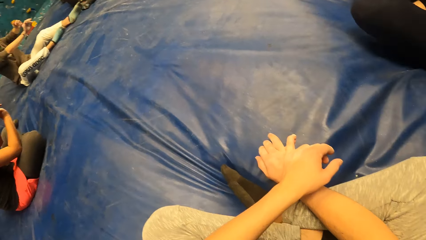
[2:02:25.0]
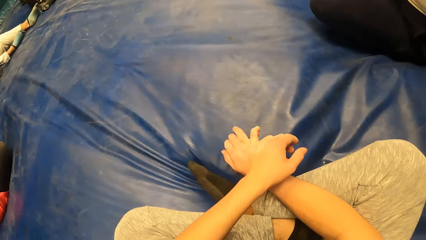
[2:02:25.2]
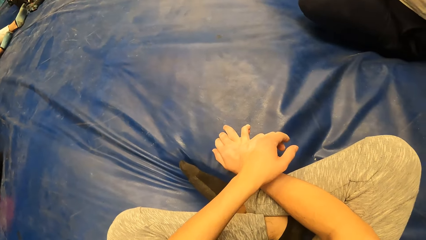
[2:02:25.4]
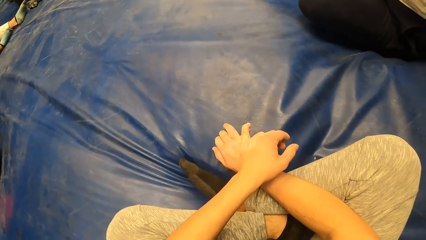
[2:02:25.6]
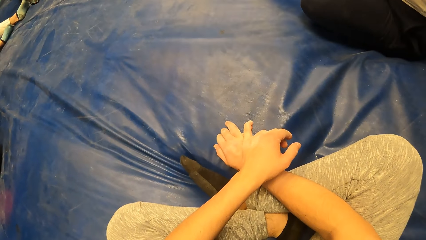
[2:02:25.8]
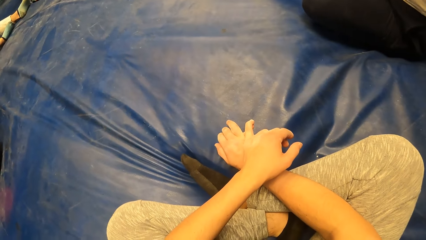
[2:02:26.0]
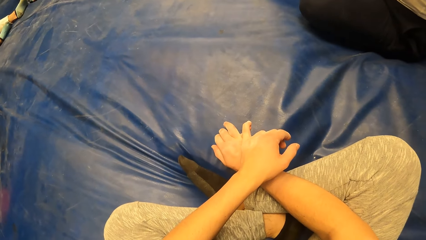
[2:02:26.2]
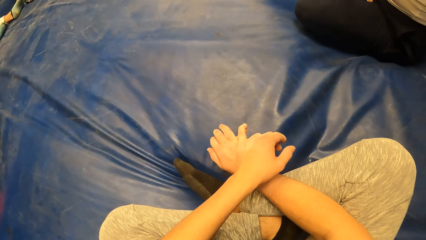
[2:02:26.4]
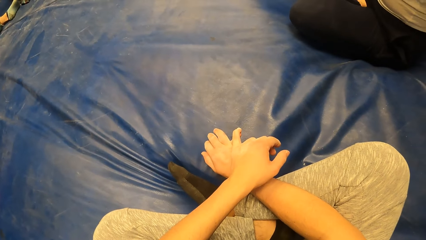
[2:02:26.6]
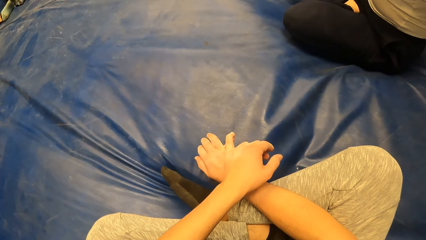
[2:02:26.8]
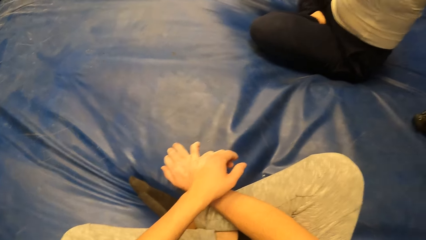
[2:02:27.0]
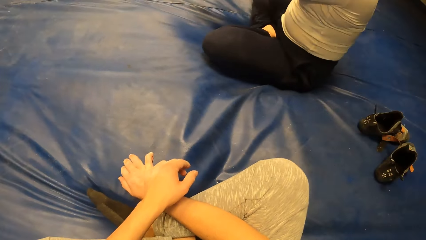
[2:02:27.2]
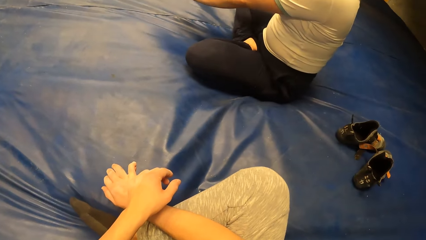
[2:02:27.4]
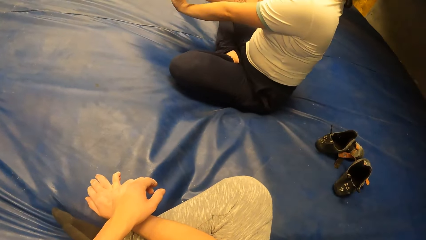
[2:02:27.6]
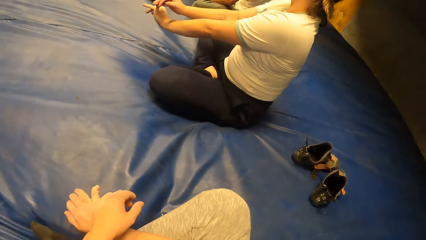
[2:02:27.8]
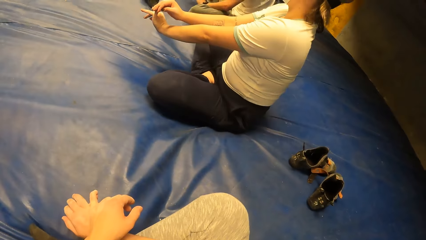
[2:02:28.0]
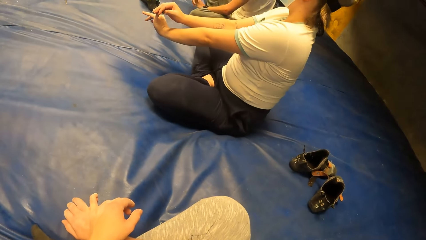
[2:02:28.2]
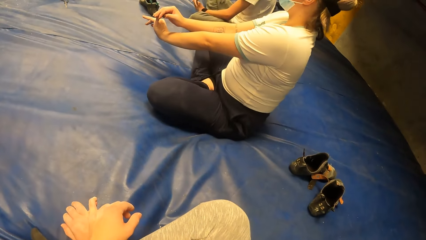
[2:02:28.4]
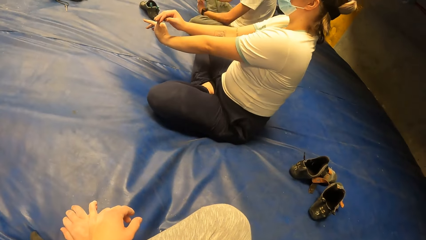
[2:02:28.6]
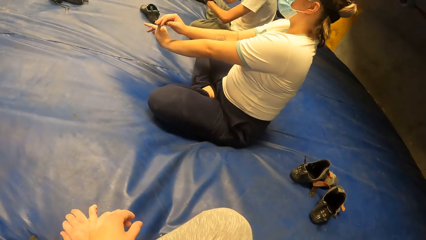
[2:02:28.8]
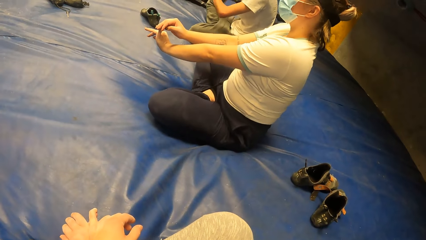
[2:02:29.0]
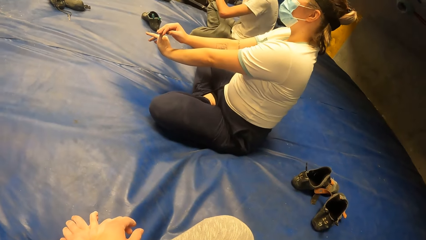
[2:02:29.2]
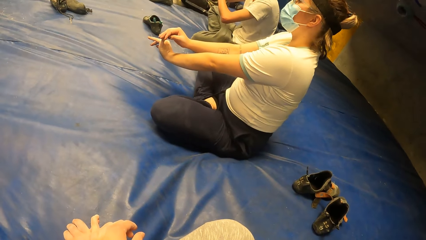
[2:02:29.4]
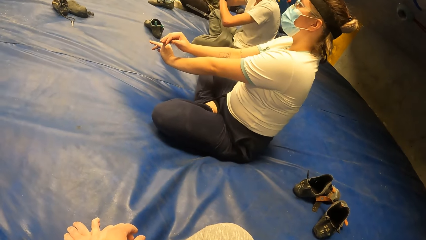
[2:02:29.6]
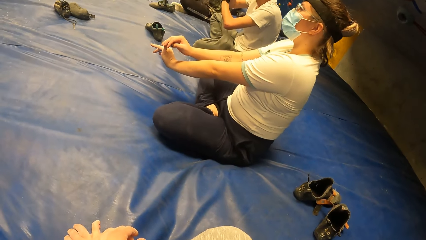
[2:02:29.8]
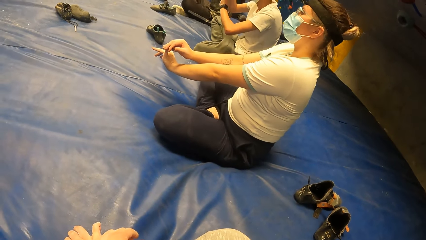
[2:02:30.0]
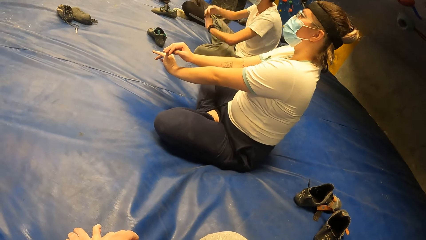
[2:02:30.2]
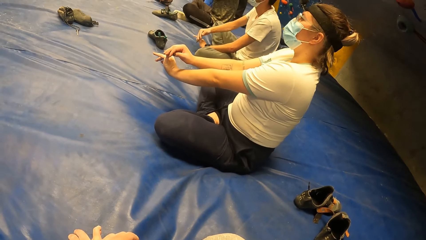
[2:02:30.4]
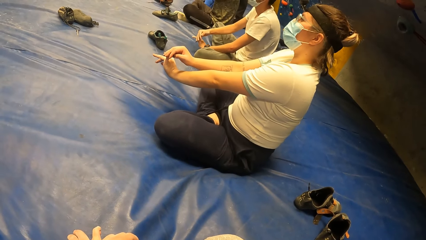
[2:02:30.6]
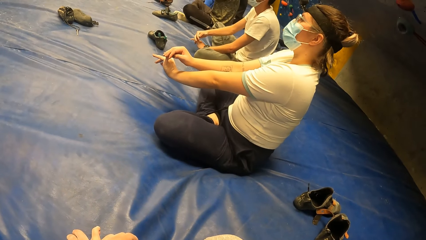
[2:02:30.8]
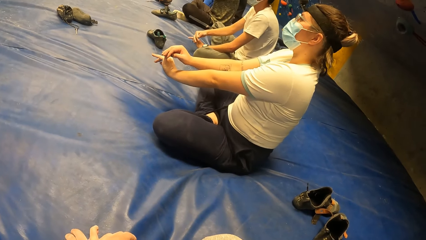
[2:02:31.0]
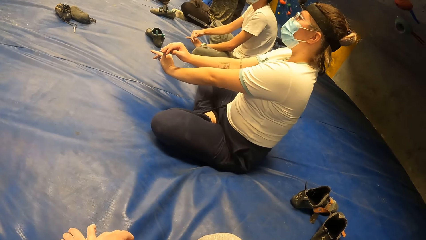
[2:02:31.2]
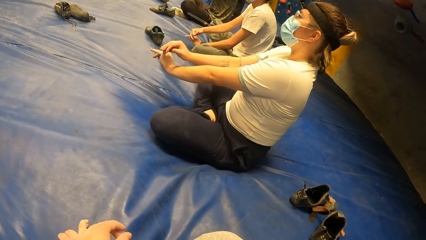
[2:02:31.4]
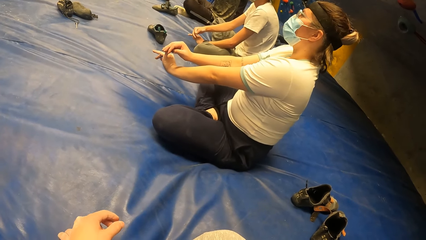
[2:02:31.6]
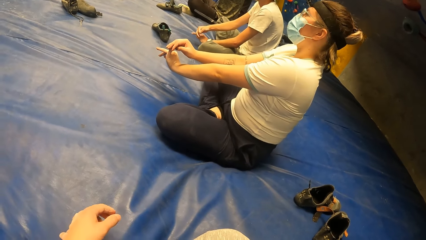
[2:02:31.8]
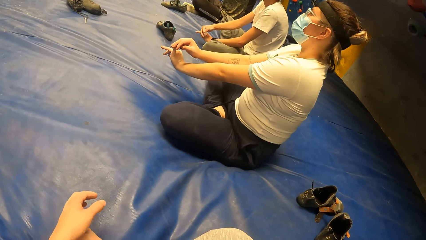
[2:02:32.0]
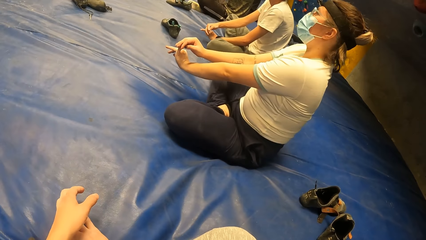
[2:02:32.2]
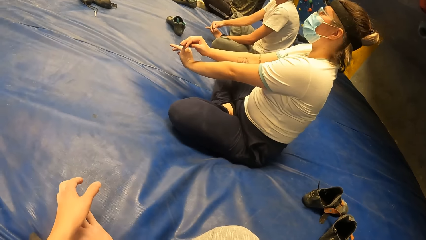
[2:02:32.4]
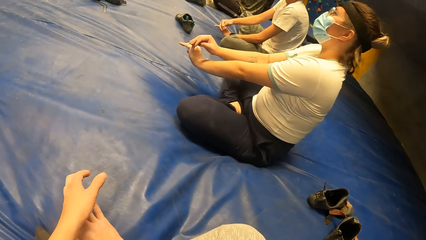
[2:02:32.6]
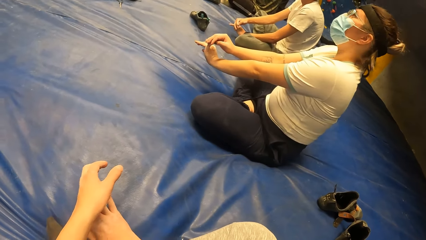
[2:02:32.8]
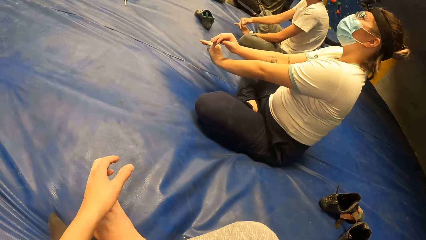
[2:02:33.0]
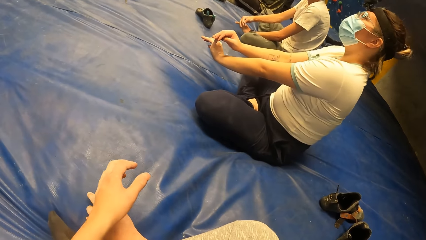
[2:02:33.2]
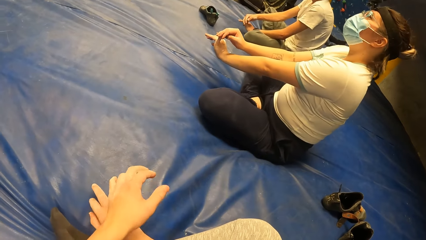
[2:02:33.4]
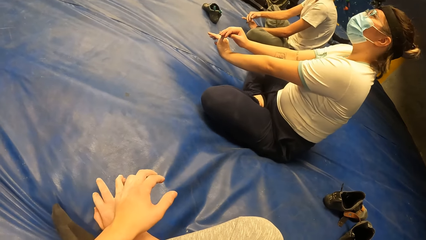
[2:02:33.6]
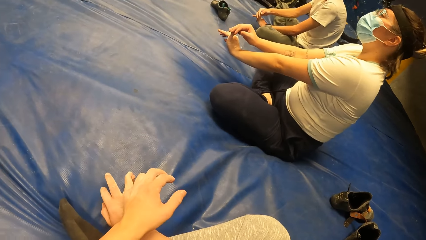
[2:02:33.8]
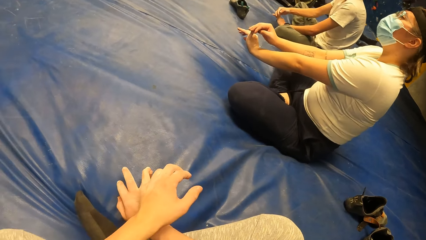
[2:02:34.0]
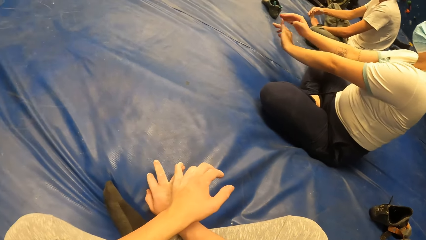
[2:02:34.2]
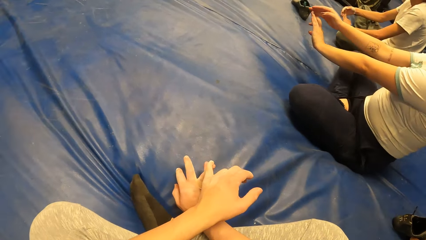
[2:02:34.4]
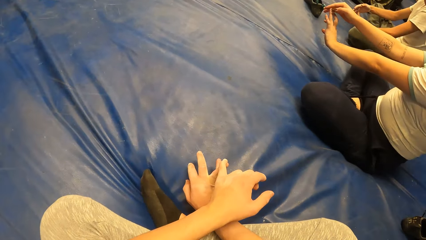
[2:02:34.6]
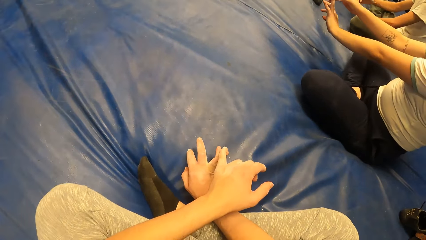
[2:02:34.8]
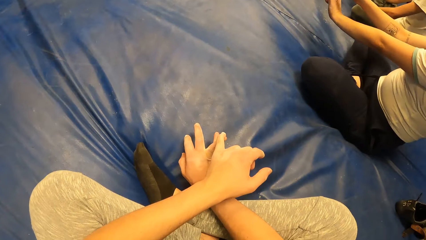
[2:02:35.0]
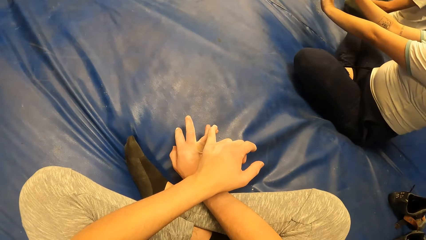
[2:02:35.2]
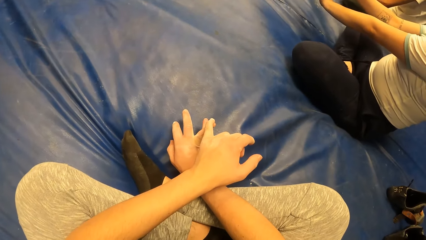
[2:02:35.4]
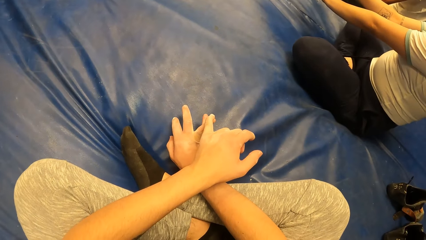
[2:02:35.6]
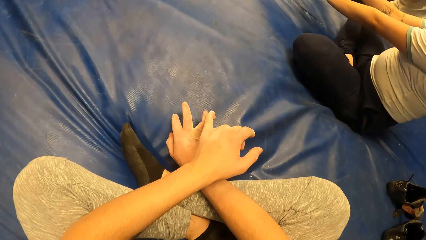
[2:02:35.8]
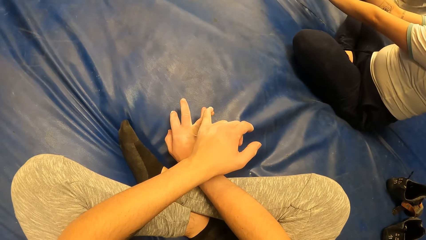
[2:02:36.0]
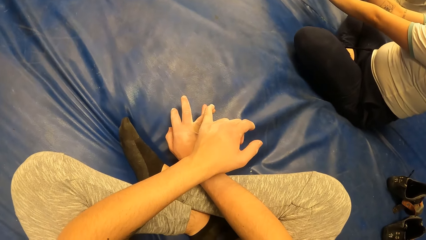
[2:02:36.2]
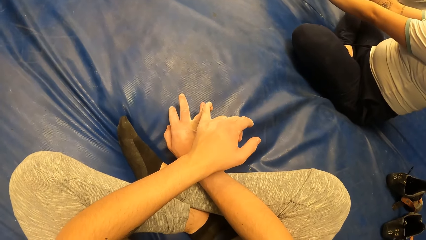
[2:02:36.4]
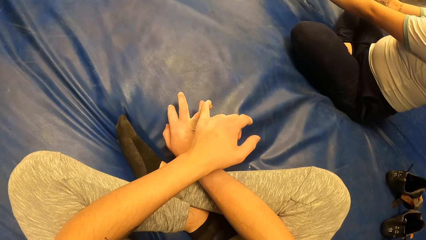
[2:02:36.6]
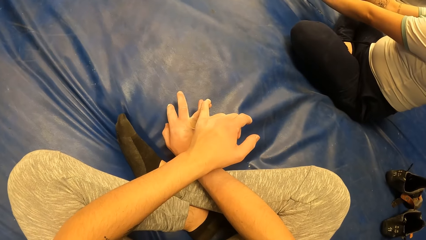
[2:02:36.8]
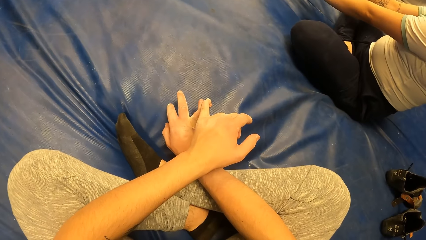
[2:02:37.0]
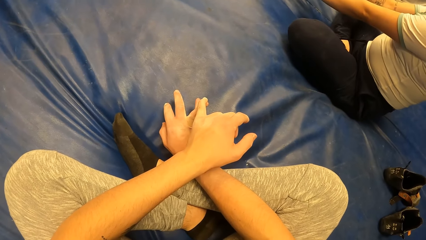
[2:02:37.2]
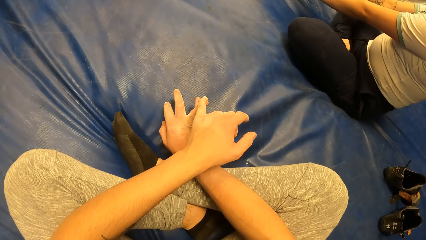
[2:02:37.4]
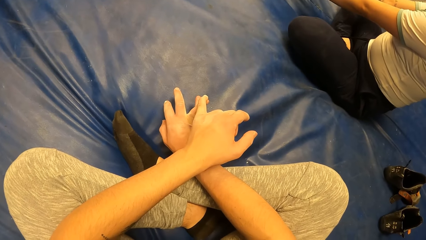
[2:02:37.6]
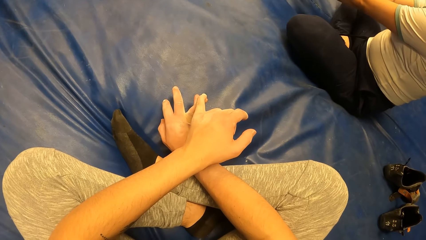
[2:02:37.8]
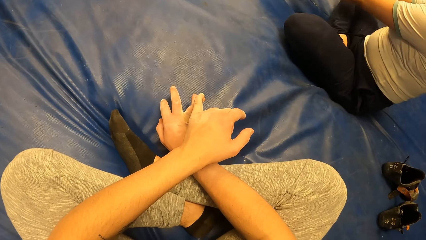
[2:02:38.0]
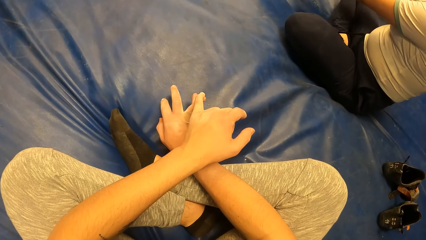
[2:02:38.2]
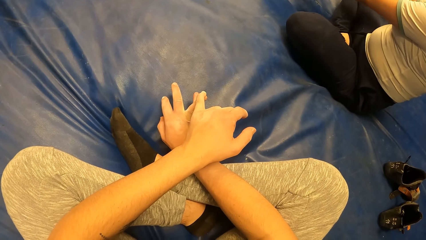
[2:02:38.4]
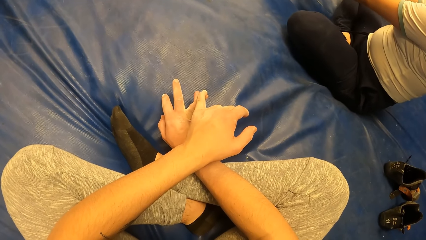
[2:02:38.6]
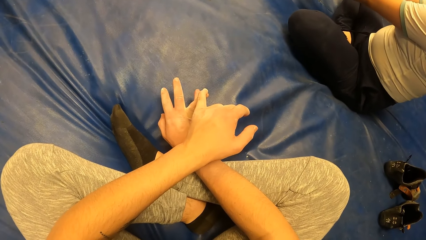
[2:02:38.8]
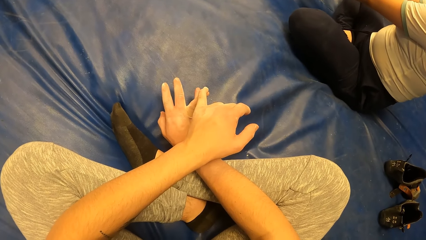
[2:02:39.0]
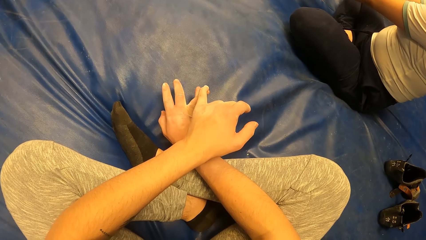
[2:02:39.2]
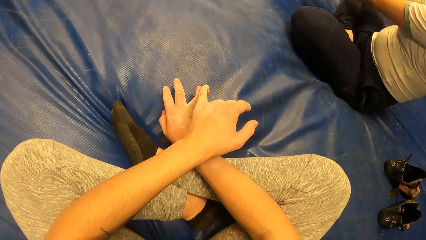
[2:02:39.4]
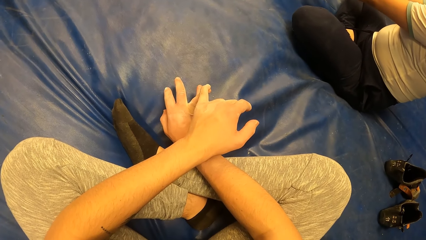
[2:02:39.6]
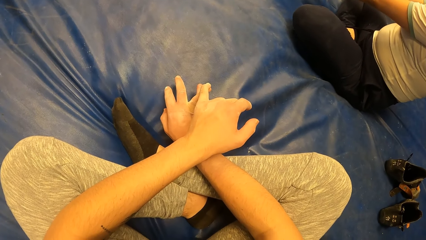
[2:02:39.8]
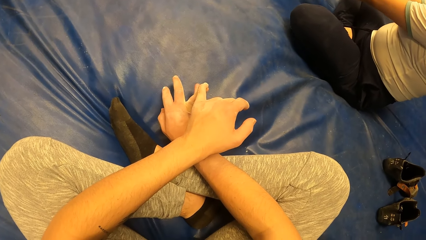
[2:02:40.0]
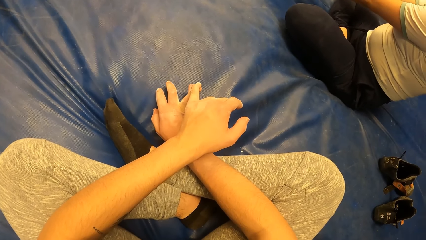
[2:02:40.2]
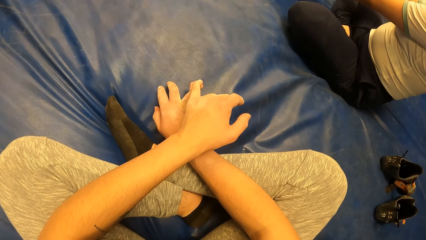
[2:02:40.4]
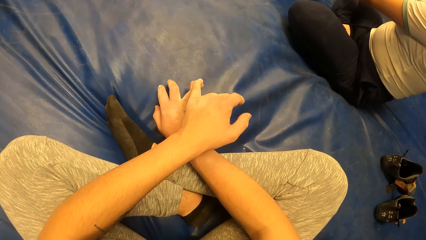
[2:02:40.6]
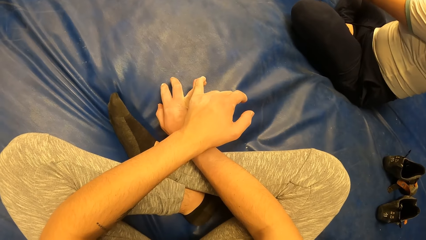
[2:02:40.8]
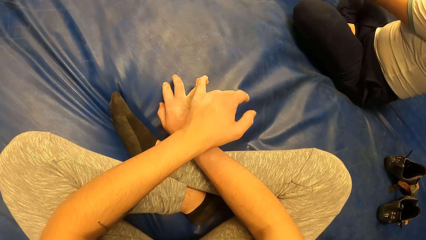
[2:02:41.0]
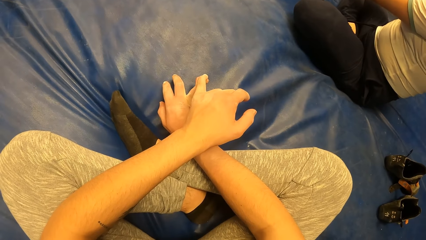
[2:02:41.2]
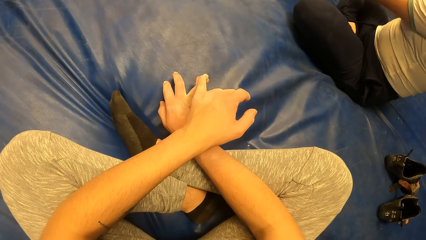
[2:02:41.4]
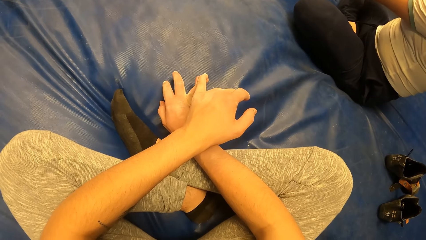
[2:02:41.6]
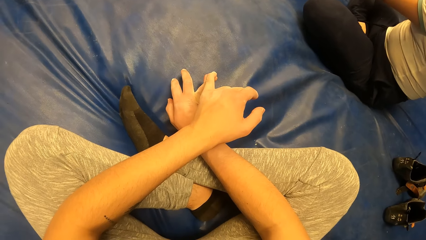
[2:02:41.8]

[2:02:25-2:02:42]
The camera wearer looks at someone. A man does a hand gesture. The camera wearer adjusts his hand. He looks around the room.
